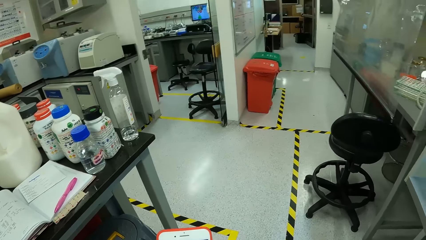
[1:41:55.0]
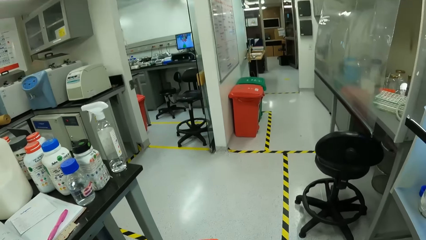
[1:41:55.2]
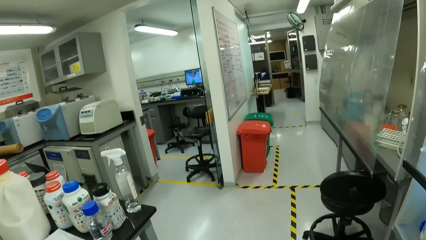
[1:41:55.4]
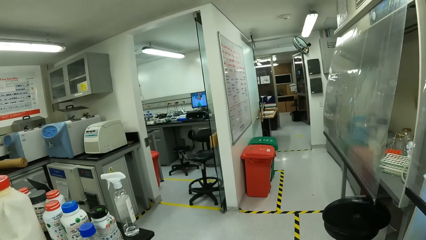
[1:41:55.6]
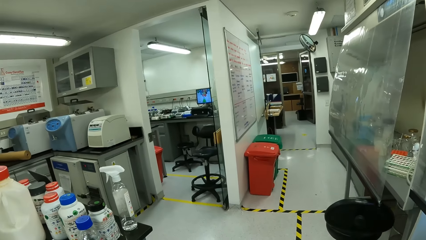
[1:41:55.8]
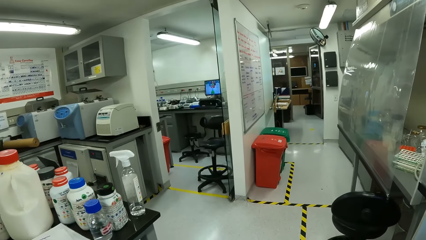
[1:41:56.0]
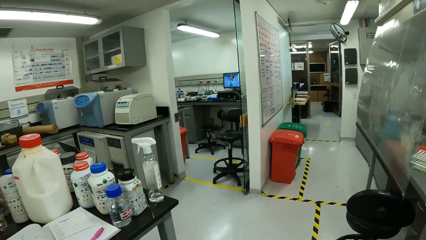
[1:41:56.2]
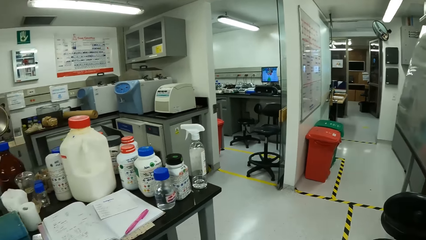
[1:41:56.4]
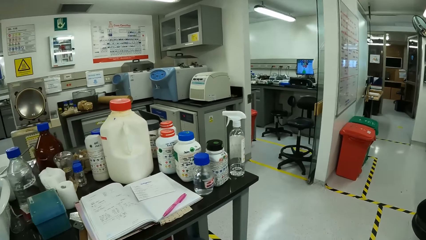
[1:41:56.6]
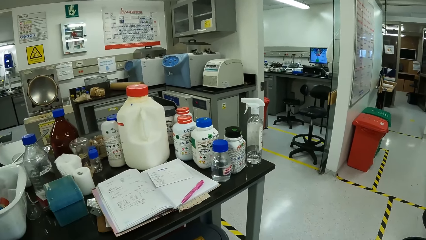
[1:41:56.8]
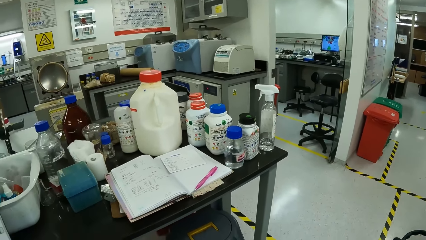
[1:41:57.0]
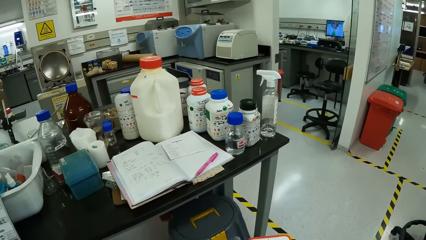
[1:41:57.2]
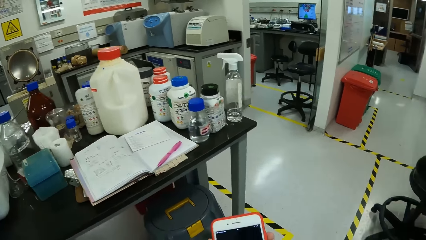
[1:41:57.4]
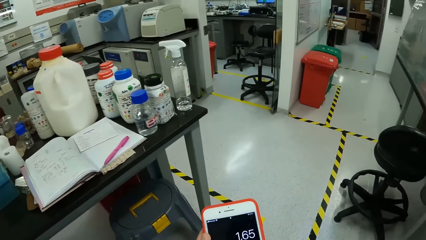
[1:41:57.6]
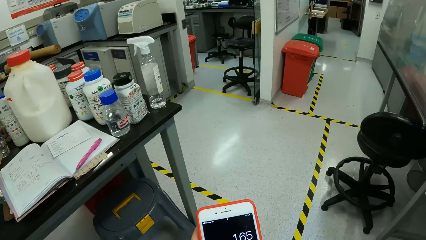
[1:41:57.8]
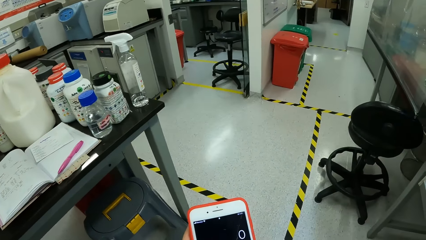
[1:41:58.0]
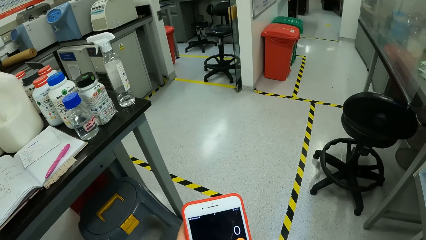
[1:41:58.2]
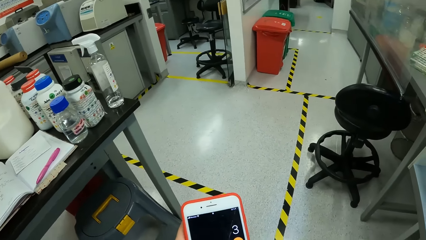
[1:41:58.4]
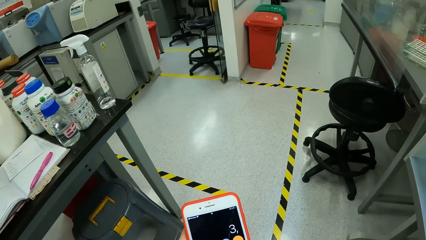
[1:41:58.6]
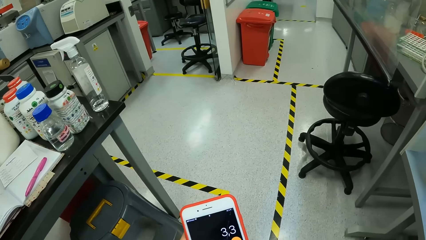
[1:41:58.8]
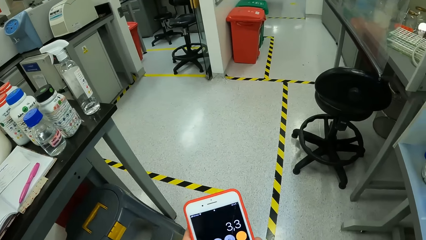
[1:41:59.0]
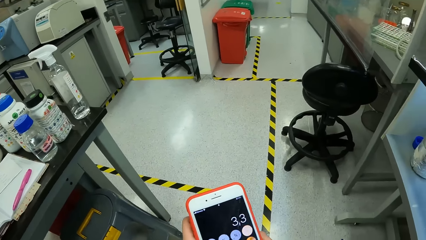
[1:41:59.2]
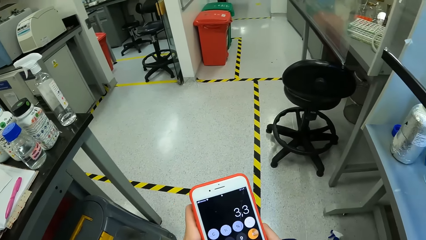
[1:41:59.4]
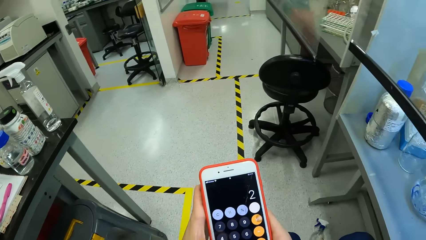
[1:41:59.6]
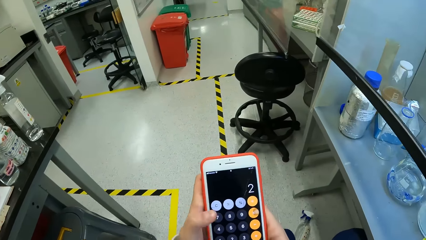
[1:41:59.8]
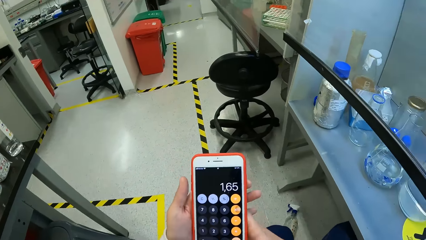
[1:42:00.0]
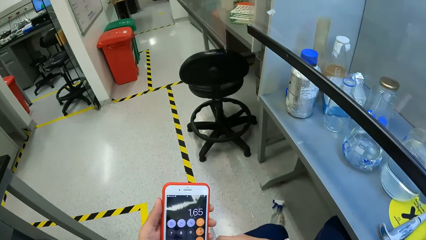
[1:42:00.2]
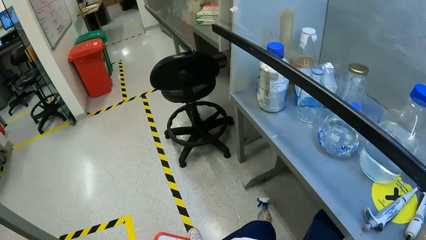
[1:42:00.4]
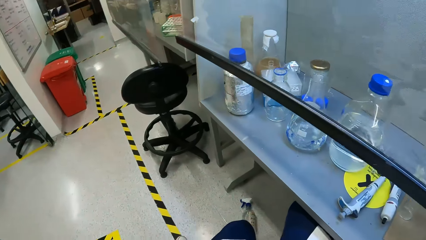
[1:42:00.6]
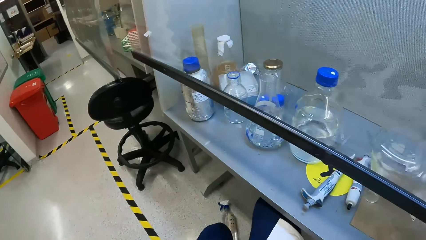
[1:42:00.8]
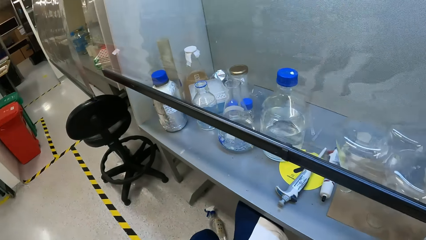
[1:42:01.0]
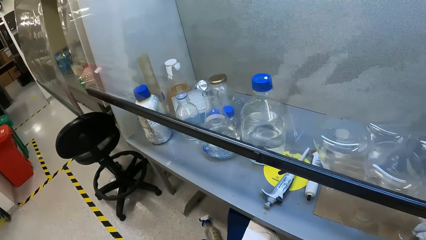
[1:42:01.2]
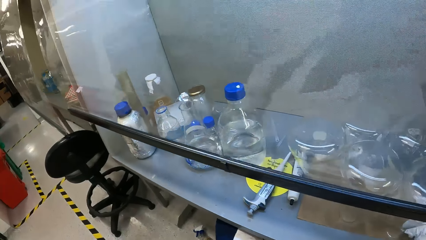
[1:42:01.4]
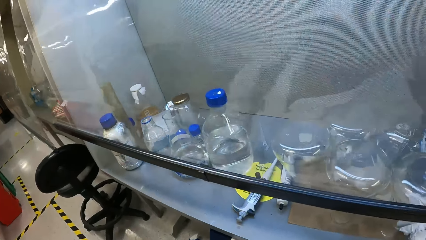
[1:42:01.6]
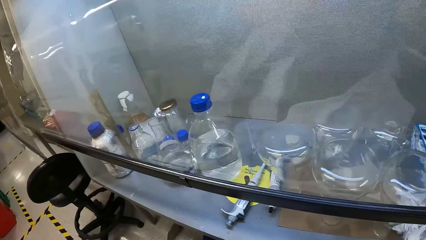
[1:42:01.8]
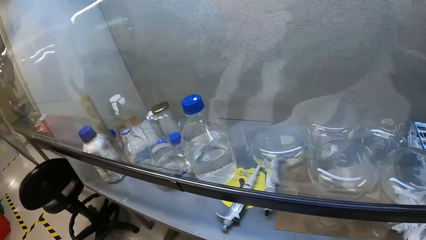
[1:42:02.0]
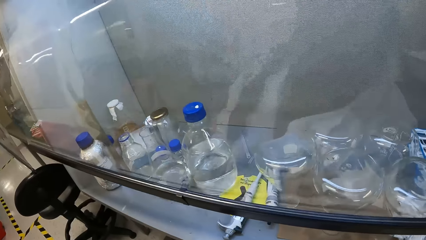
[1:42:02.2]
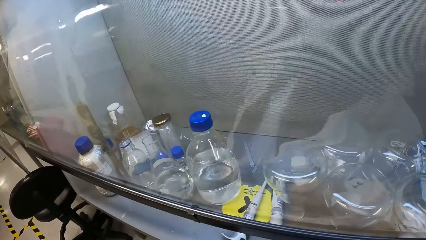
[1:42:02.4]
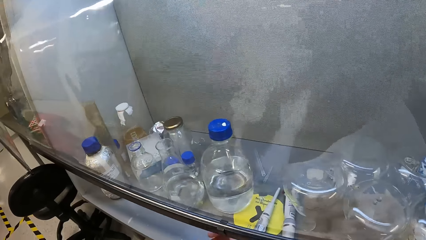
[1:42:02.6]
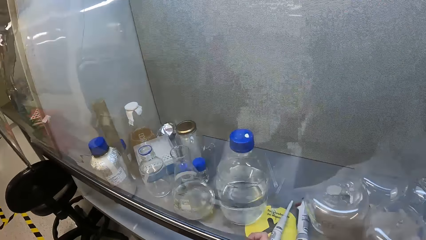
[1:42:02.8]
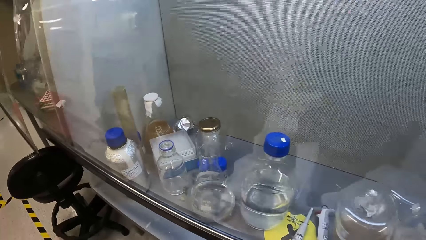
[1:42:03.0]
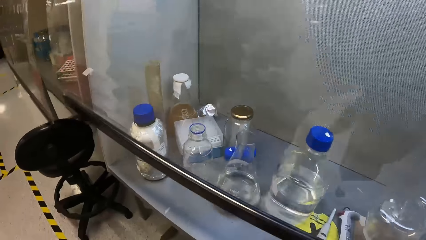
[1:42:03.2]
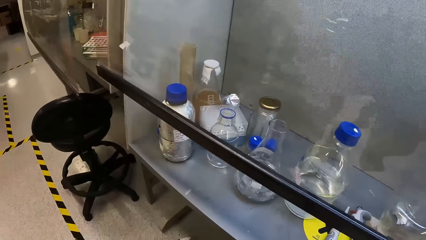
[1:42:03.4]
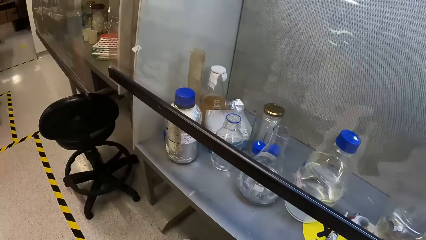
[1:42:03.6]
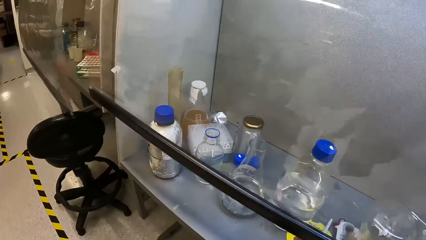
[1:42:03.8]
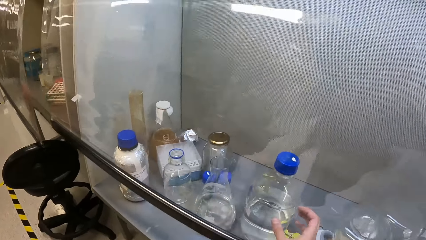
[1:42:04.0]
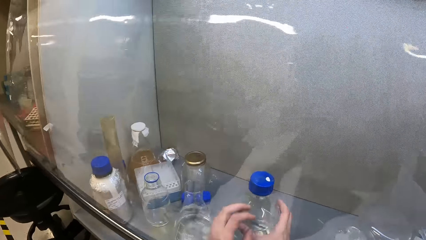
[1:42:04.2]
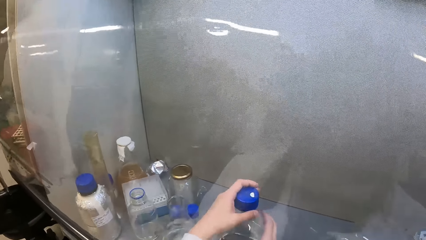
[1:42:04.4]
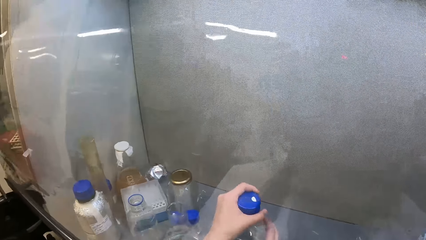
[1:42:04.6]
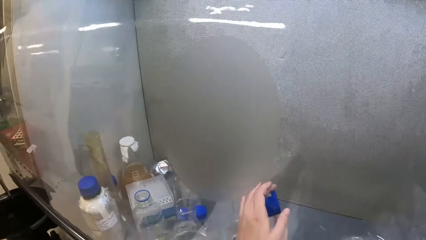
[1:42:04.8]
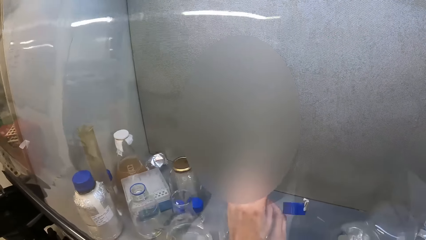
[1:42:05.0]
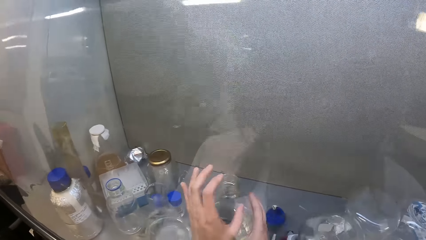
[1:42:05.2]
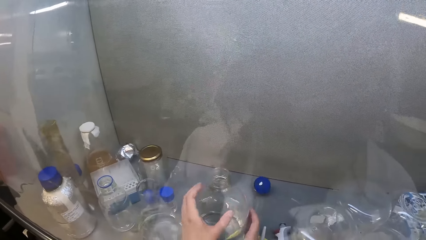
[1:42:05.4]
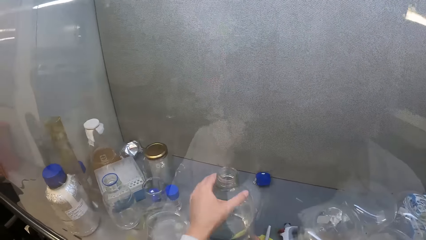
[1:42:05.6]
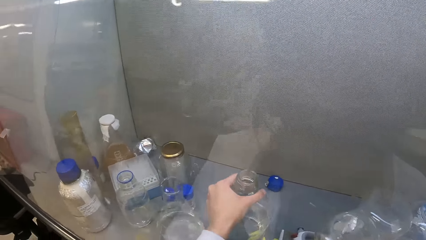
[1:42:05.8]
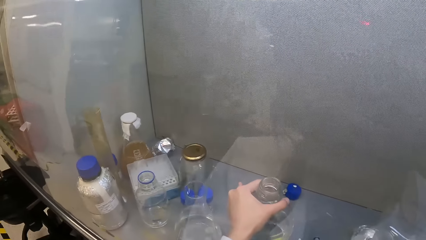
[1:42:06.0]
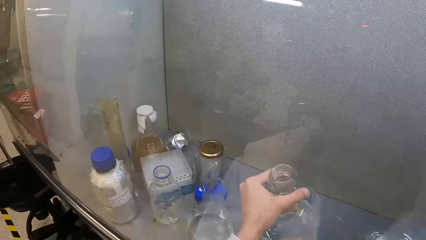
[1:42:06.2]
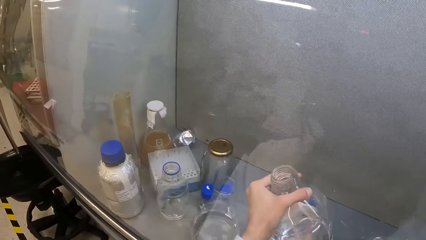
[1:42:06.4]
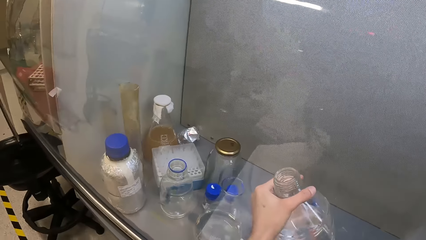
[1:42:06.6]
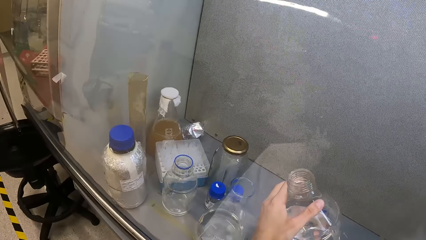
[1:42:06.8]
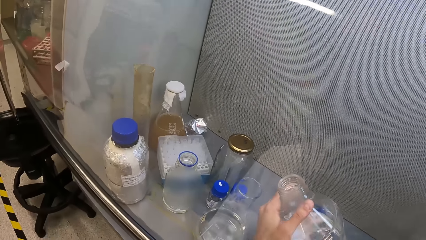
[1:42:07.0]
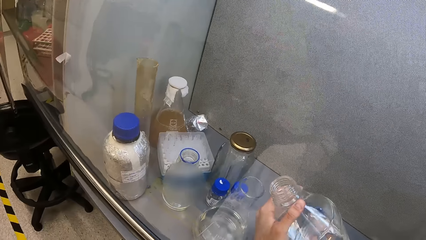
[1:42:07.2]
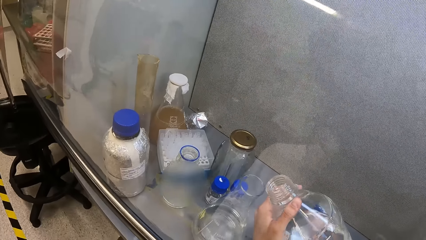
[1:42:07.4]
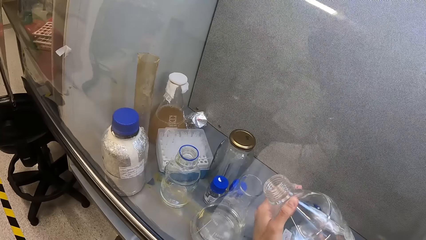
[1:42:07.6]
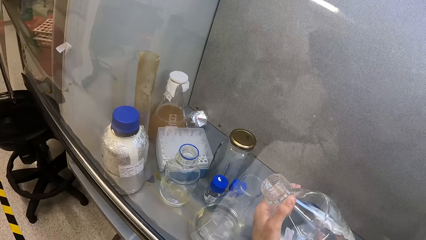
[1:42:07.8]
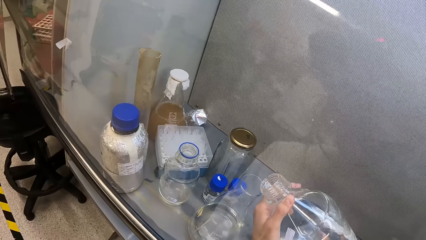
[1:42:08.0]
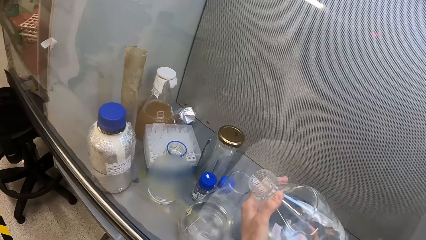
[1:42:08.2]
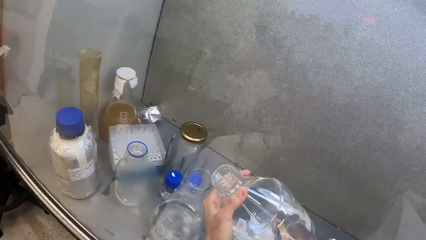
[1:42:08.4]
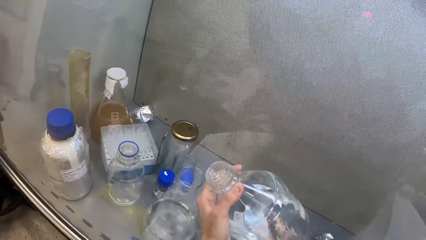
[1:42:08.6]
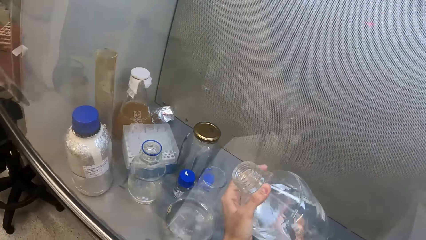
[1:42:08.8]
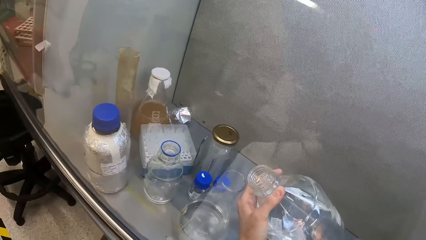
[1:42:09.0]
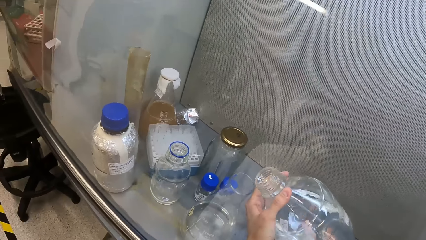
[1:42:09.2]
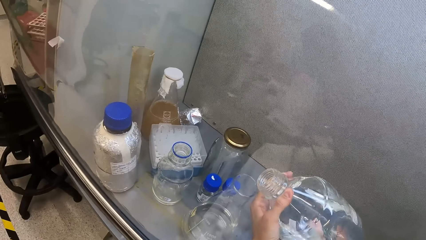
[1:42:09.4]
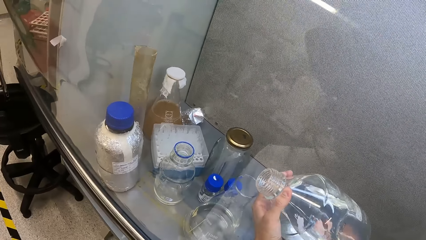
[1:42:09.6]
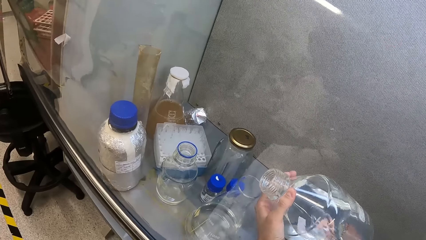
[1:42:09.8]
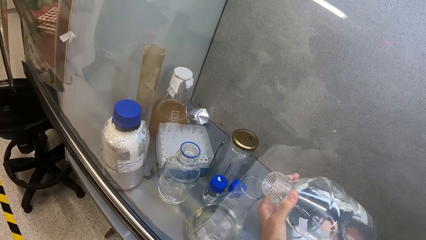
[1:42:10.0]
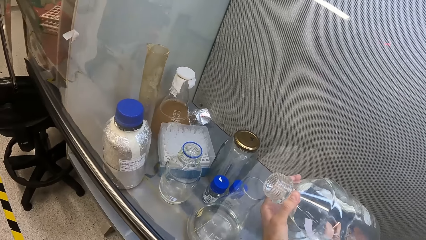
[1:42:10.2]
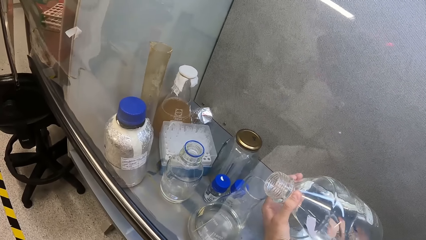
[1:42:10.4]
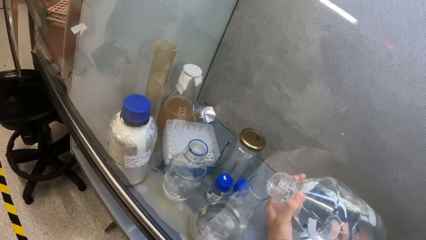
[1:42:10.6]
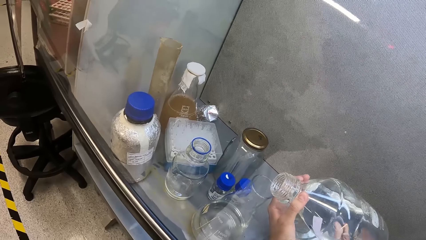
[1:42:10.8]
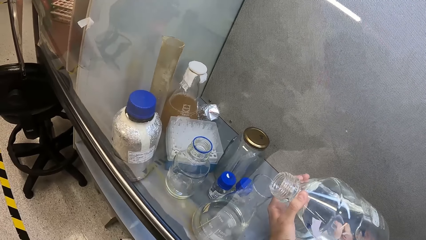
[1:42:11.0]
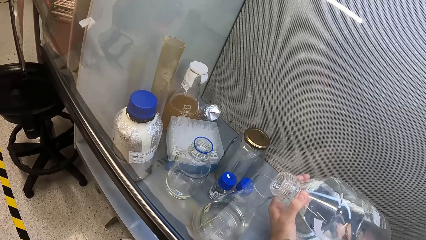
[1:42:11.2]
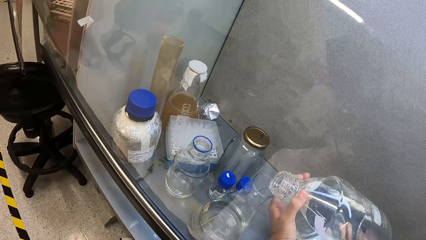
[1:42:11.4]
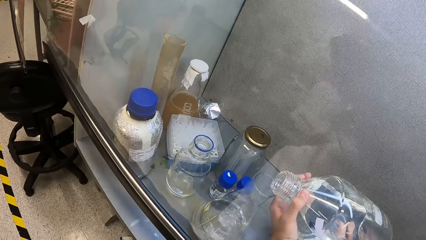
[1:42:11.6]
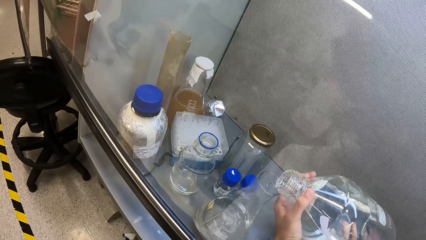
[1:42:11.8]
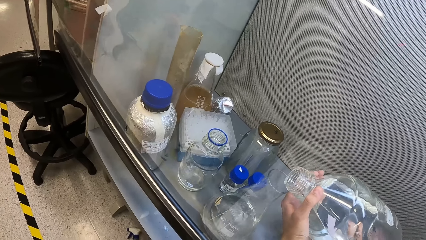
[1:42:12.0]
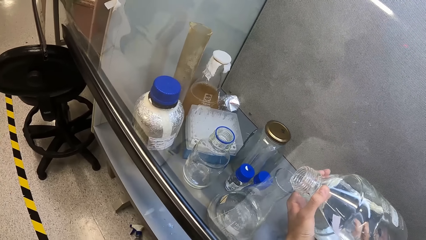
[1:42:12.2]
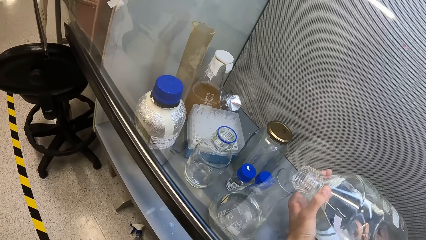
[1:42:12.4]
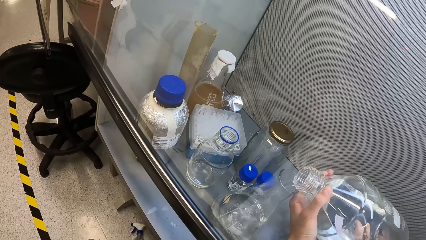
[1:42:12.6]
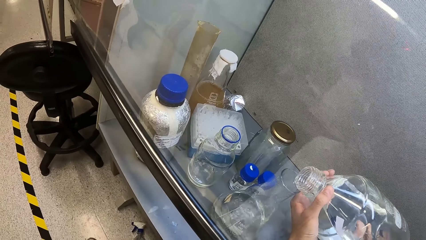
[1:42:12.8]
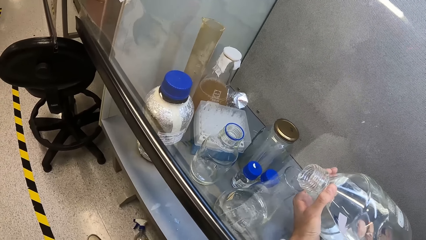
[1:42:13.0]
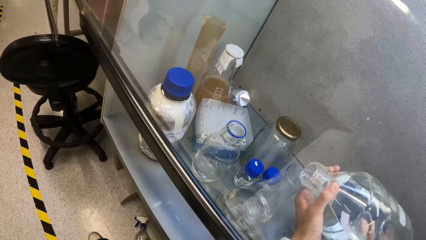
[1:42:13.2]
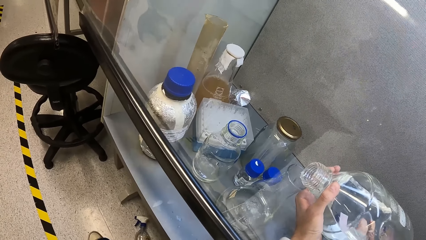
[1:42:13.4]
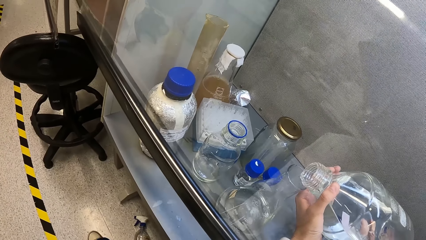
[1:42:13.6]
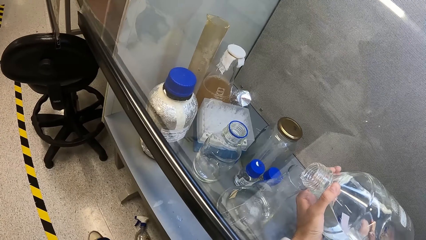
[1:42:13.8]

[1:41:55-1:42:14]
The camera wearer looks around the room. They operate the phone. They look around the room. They open the bottle lid. They hold the bottle. They lift the bottle. They pour liquid into the beaker. They look at the bottle.
